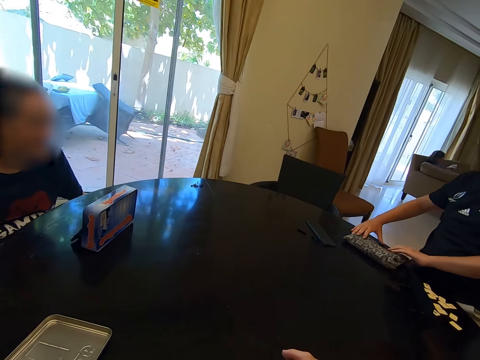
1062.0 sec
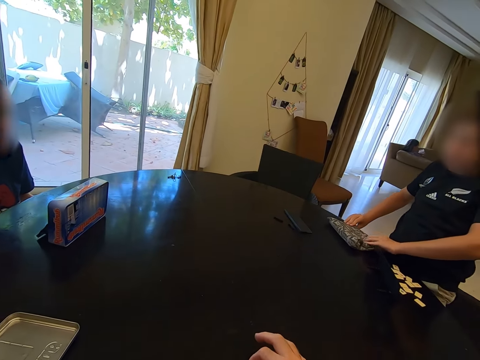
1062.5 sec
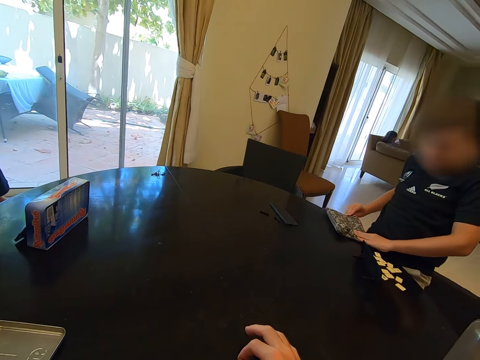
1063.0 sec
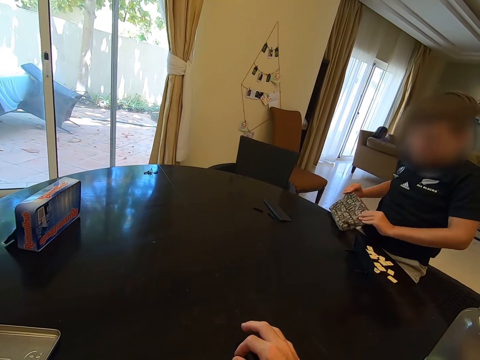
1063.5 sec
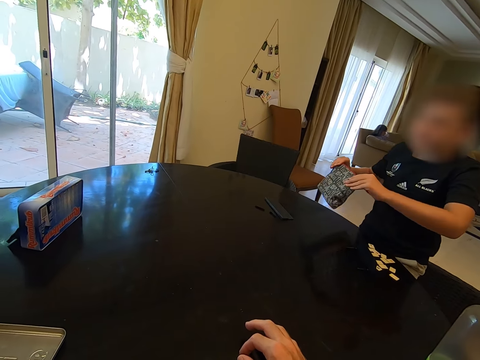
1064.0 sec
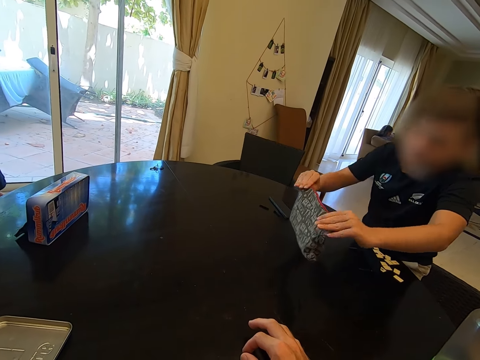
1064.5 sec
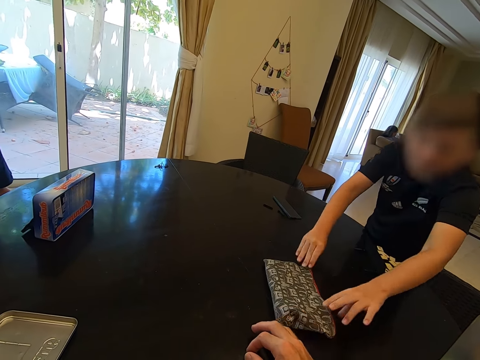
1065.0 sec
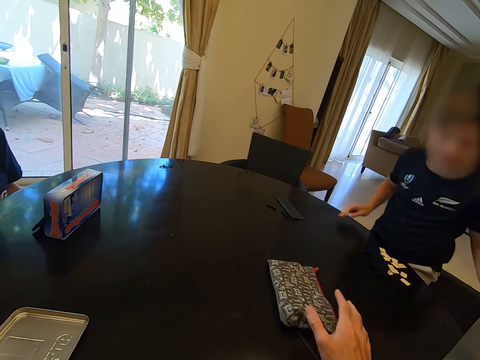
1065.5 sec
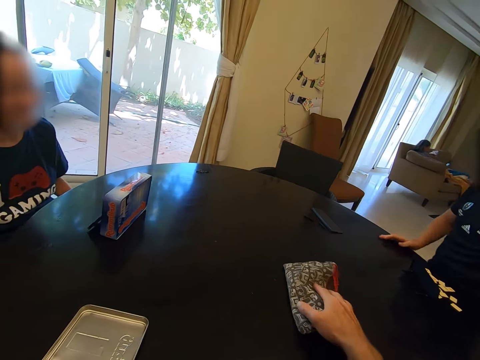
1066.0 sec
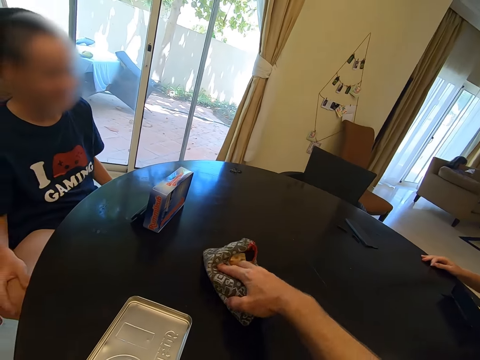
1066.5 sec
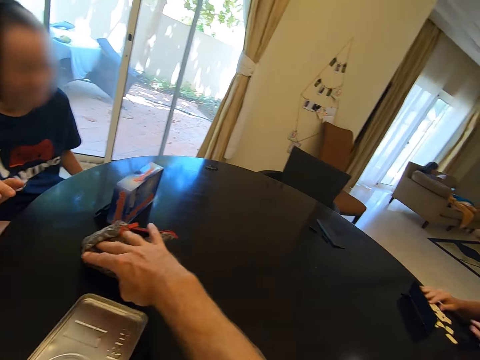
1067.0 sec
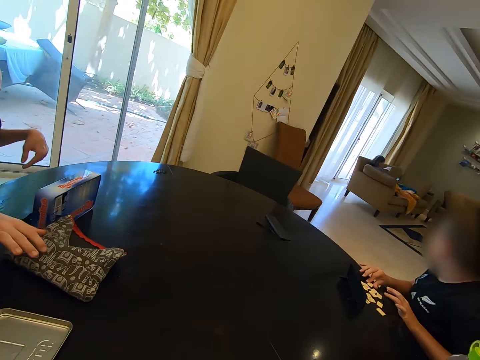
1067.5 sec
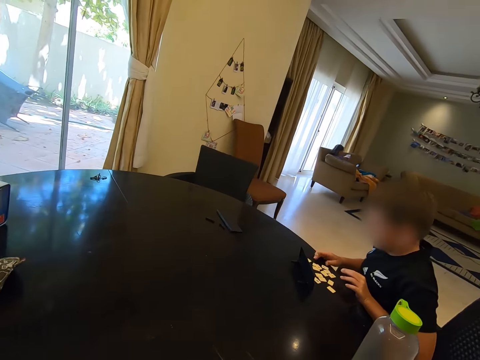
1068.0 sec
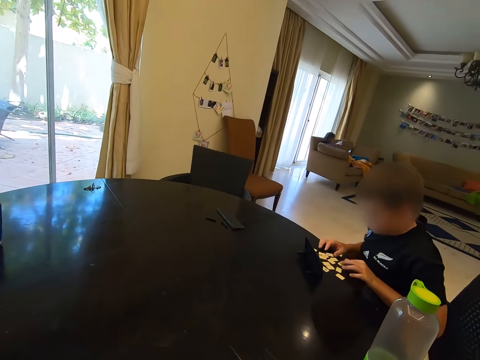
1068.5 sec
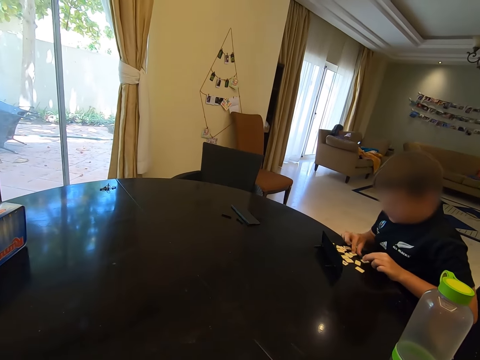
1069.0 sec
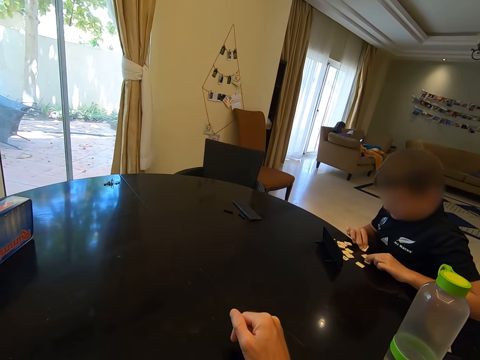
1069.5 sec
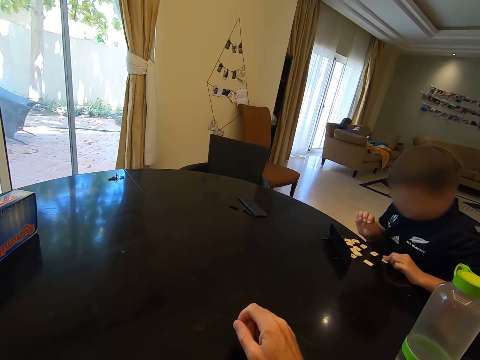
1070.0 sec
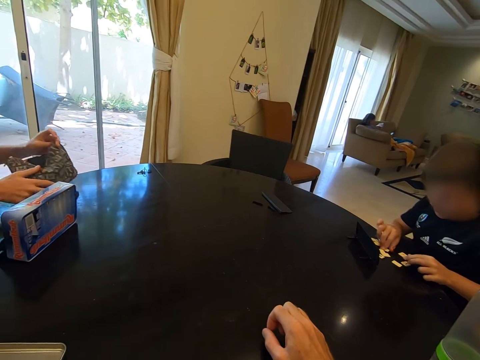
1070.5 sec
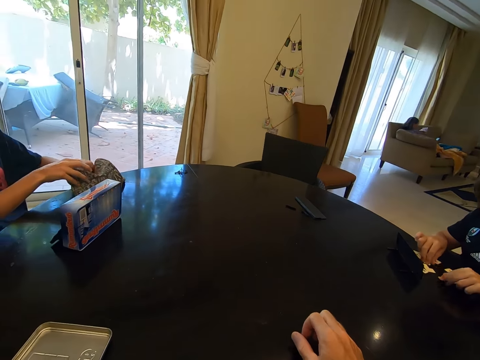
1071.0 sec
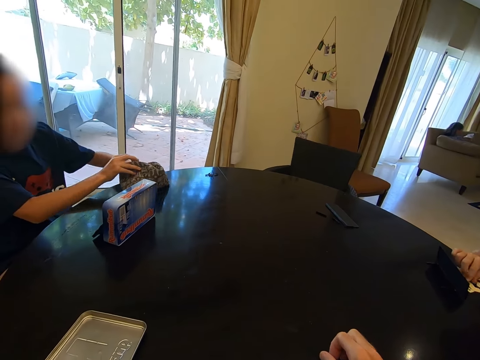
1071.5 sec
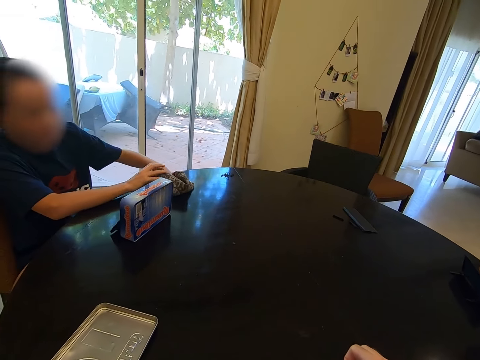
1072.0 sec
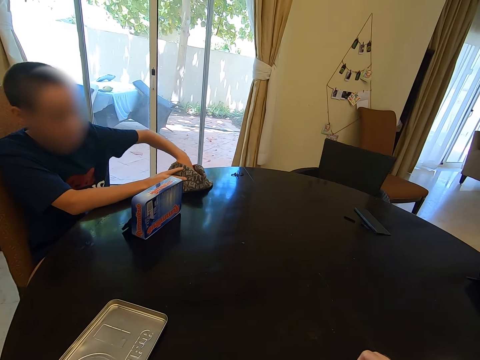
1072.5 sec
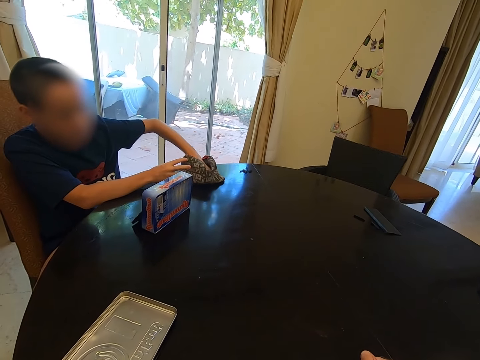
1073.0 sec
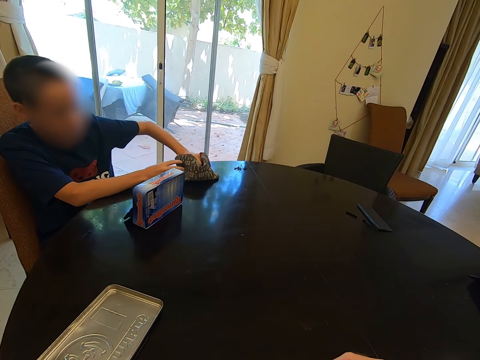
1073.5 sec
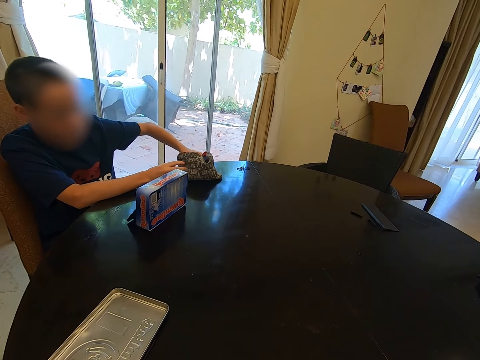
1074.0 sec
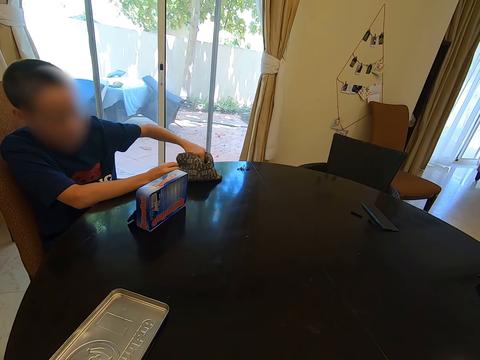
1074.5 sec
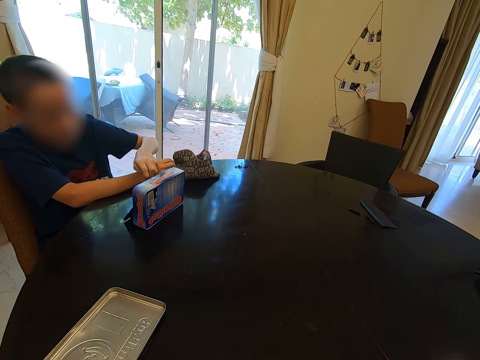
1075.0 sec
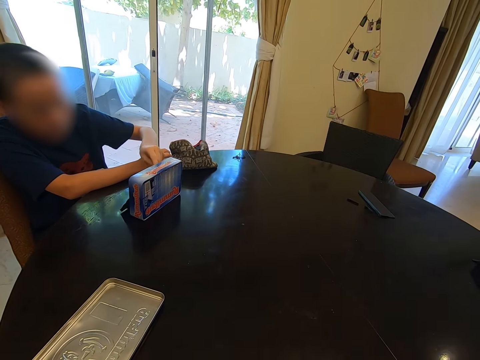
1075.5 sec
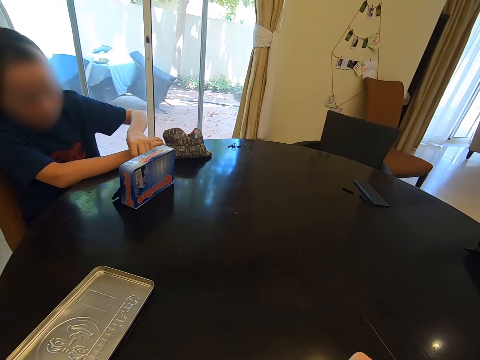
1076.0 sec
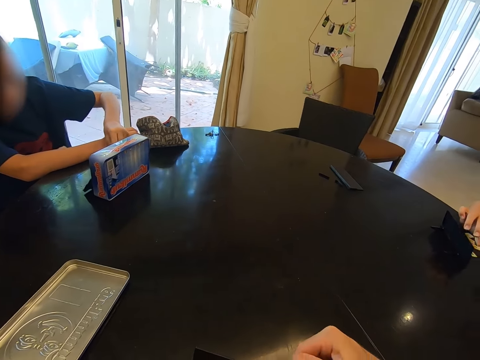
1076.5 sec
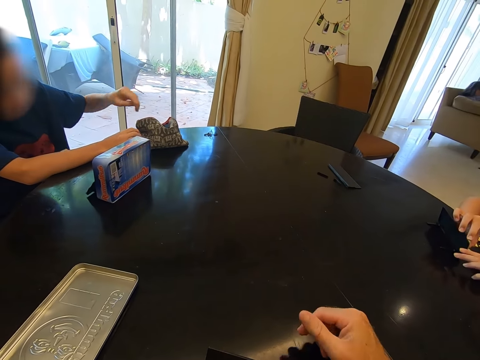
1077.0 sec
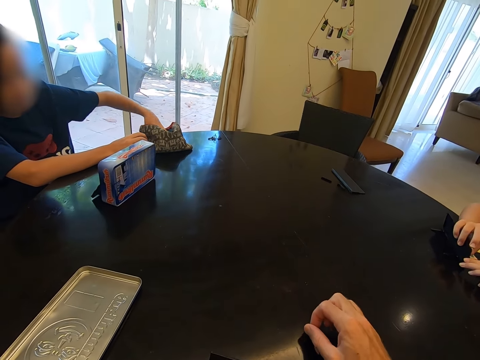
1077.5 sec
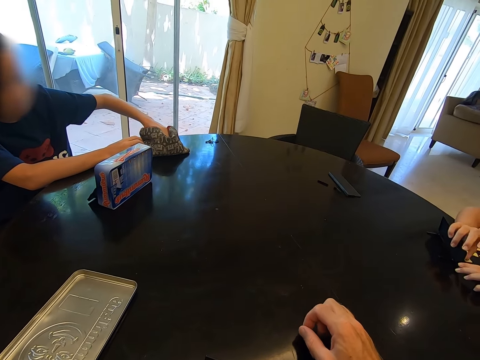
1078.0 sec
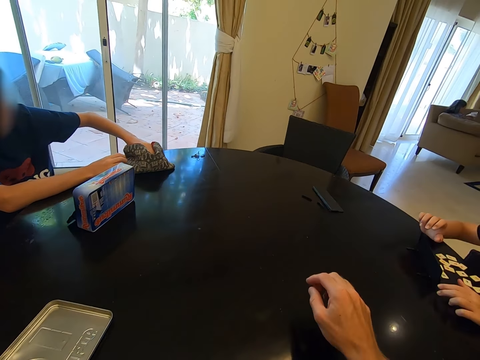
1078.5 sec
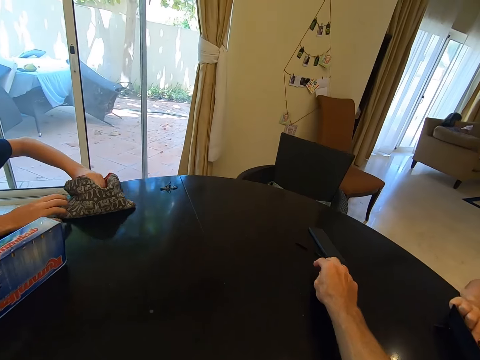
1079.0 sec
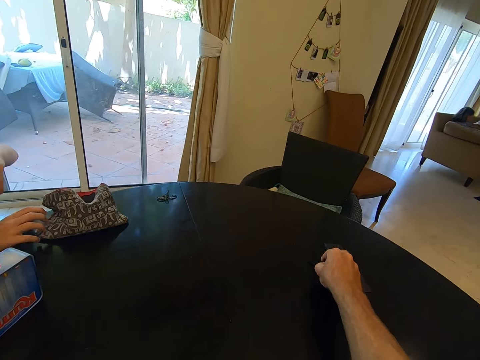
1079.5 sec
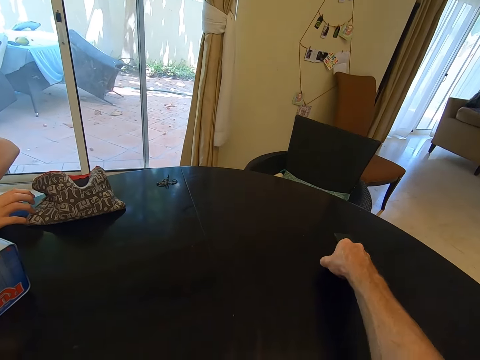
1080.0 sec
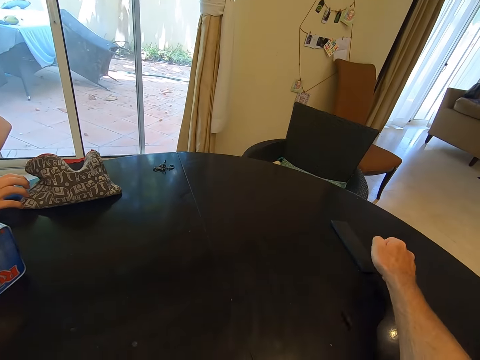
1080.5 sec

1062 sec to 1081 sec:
A child passes a bag to the camera wearer. The camera wearer moves the pouch. He passes the bag to another child. He taps his fingers on the table. He picks something.

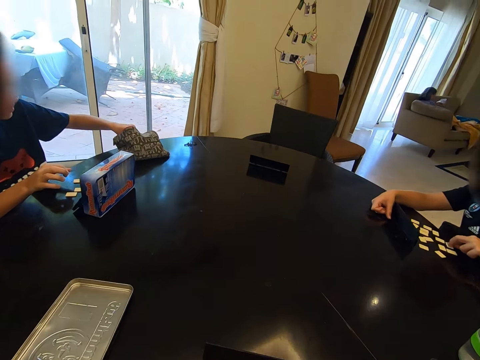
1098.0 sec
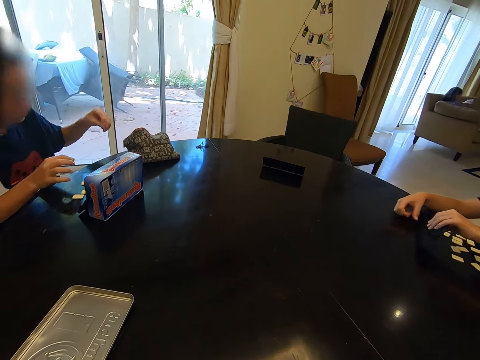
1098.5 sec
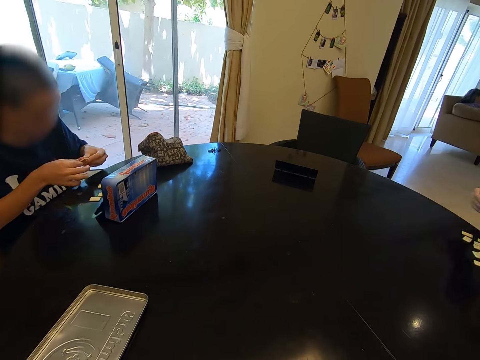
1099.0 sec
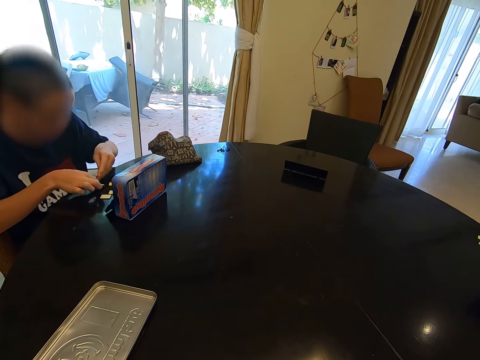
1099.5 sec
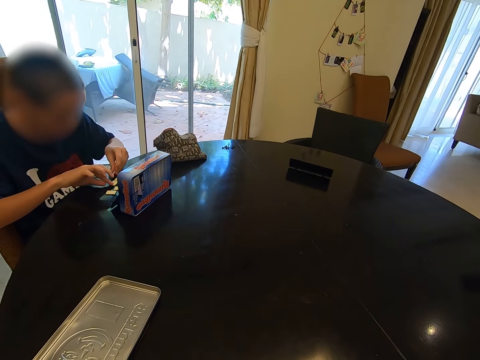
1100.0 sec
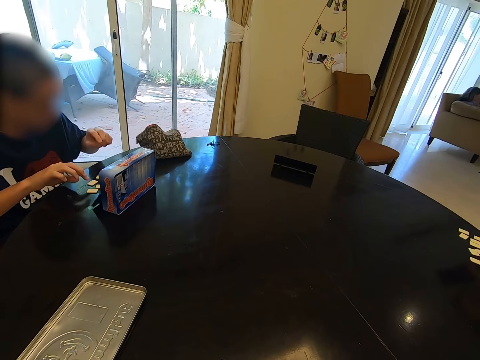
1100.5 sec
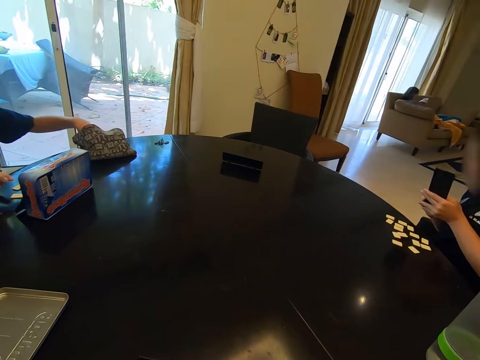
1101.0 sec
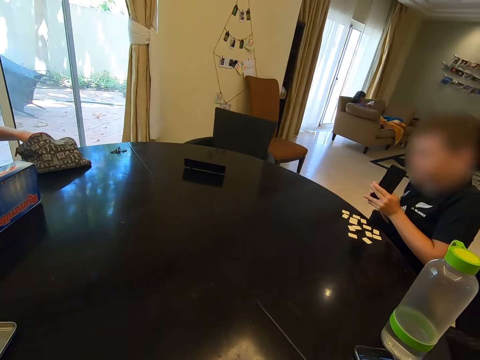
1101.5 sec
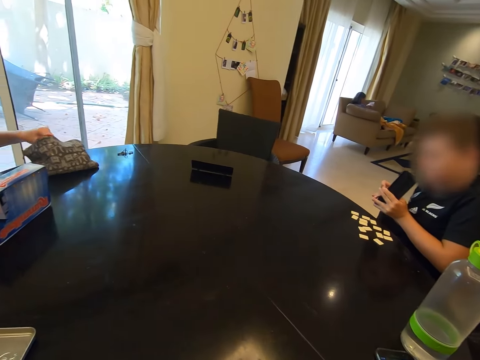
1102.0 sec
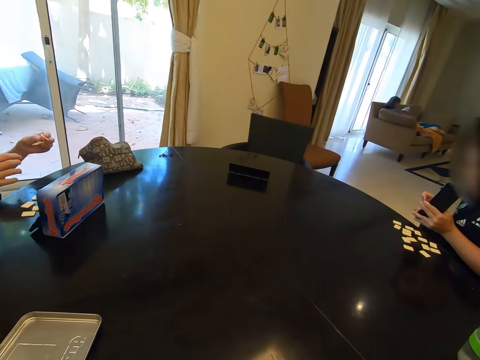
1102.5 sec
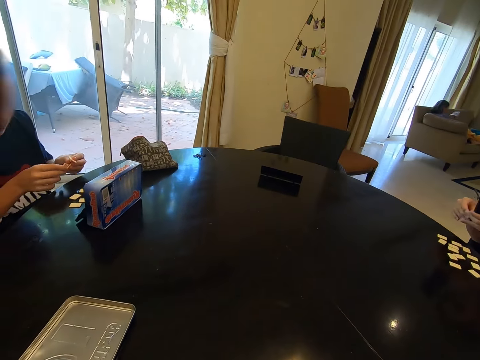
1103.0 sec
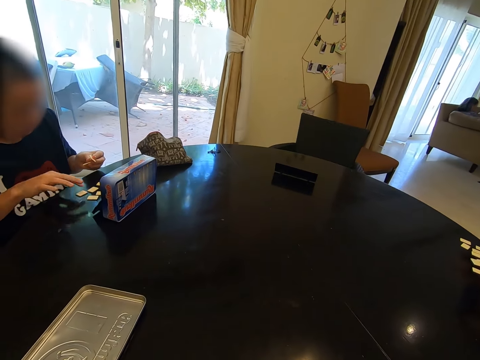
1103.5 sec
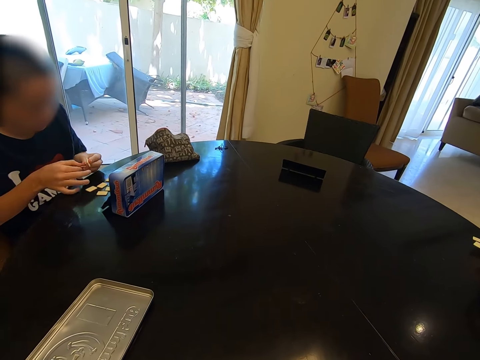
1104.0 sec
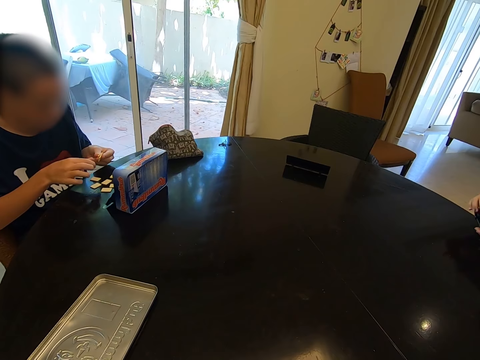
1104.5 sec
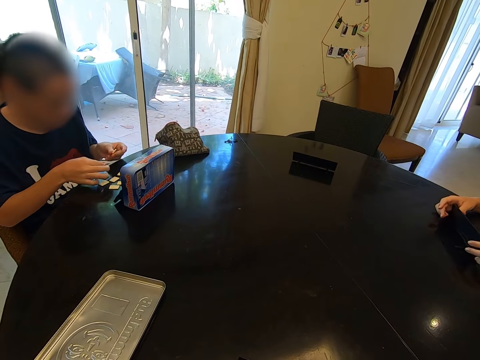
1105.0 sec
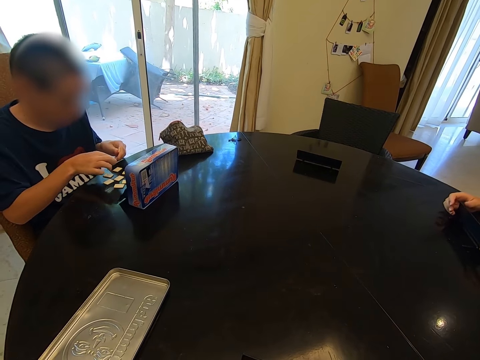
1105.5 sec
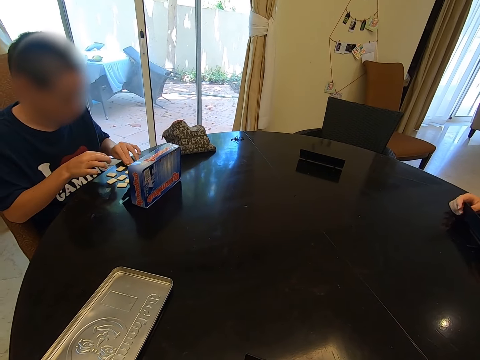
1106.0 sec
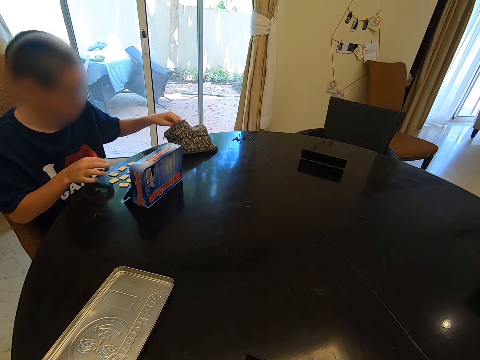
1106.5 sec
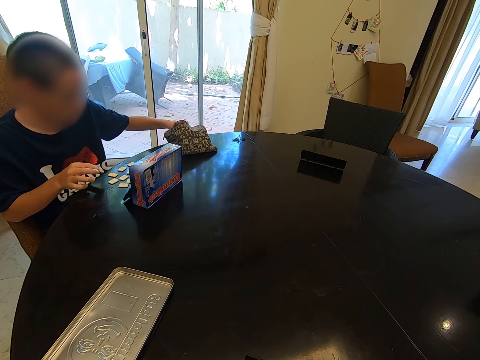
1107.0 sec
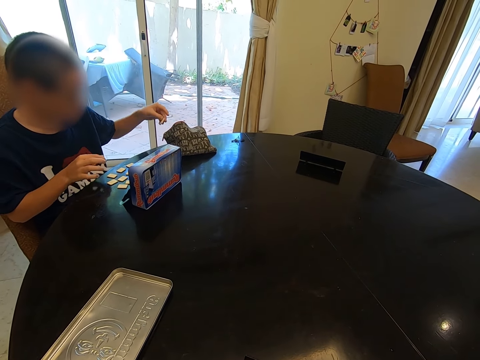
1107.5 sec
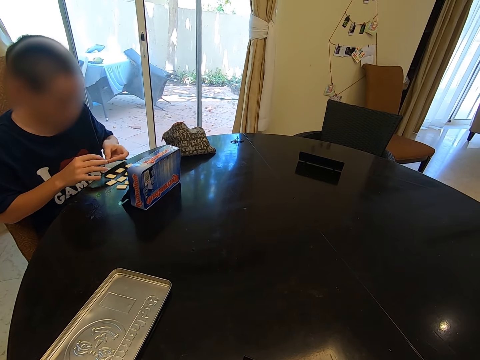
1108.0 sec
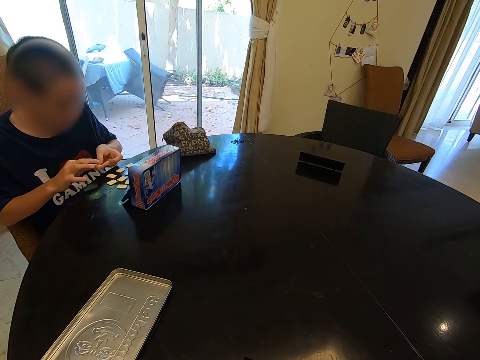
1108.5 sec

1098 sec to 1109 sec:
A child takes tiles from a bag. The camera wearer looks around the table. Another child picks the rack from the table. The first child places the tiles on the table, takes tiles from the bag, and places the tiles on the table. The other child places the rack on the table and picks the rack from the table. The first child takes tiles from the bag.
